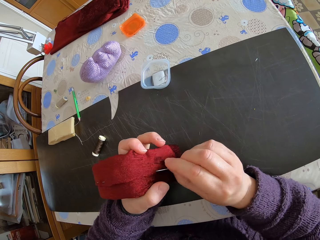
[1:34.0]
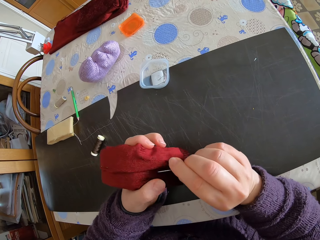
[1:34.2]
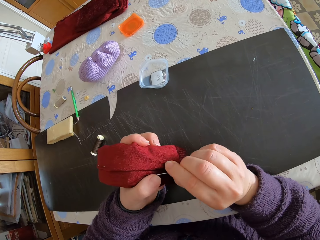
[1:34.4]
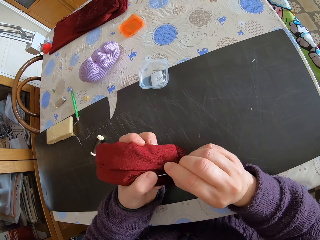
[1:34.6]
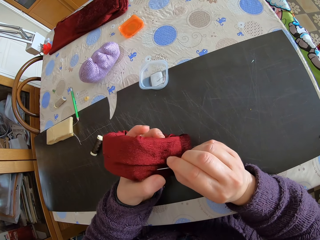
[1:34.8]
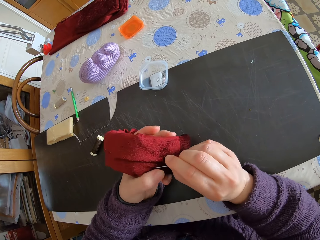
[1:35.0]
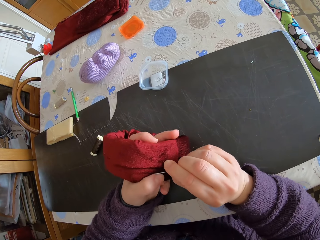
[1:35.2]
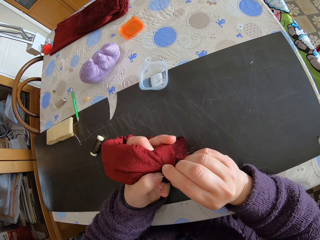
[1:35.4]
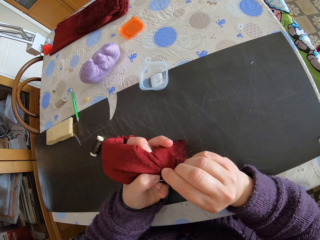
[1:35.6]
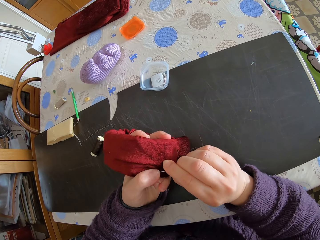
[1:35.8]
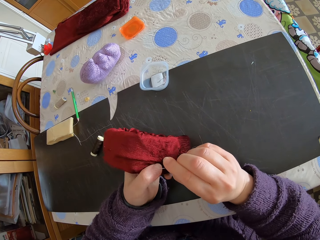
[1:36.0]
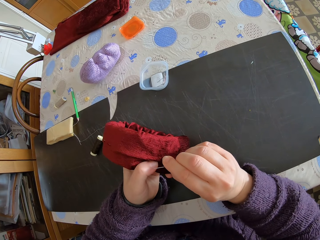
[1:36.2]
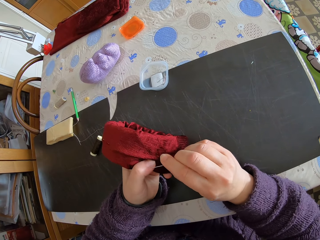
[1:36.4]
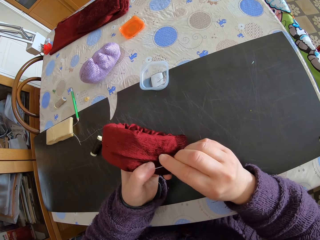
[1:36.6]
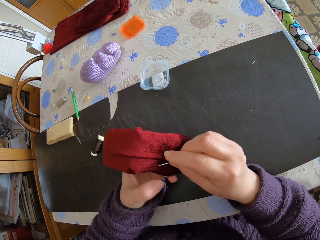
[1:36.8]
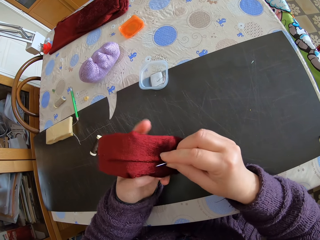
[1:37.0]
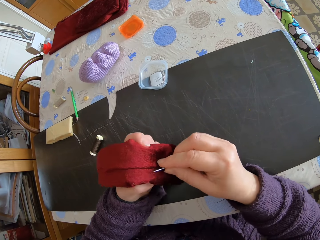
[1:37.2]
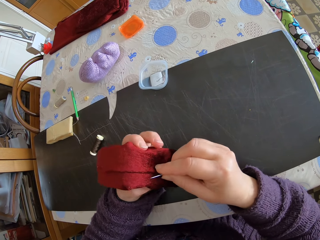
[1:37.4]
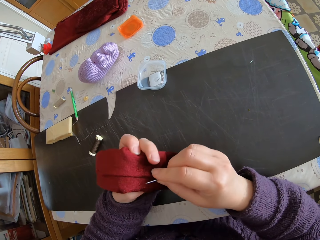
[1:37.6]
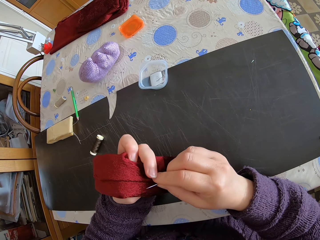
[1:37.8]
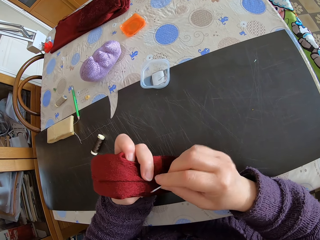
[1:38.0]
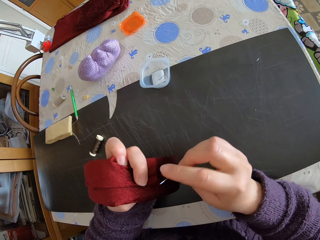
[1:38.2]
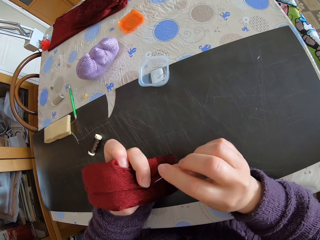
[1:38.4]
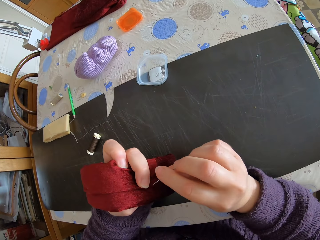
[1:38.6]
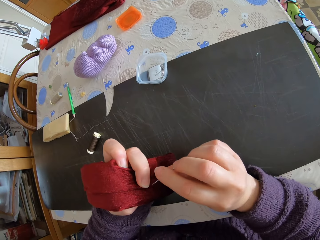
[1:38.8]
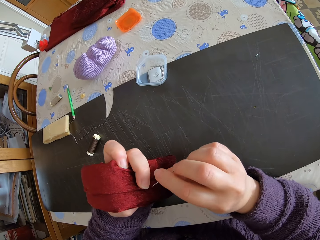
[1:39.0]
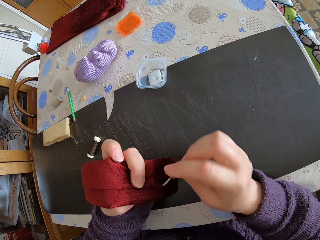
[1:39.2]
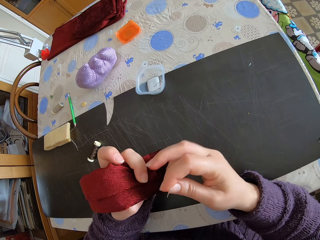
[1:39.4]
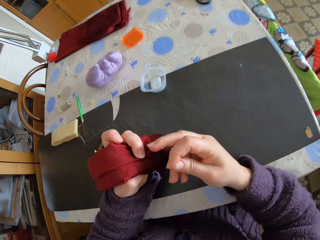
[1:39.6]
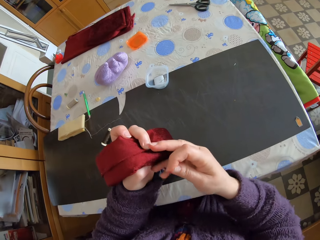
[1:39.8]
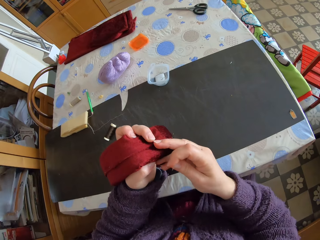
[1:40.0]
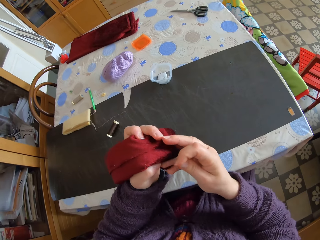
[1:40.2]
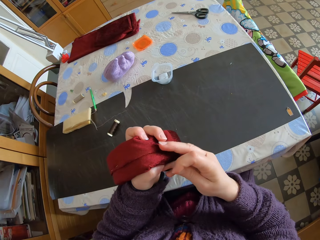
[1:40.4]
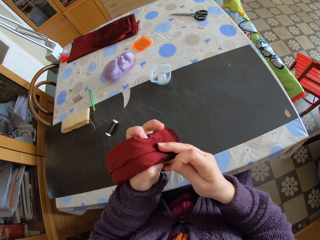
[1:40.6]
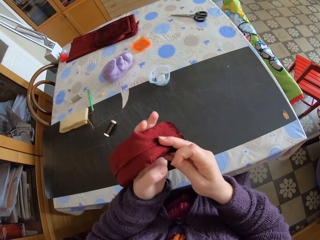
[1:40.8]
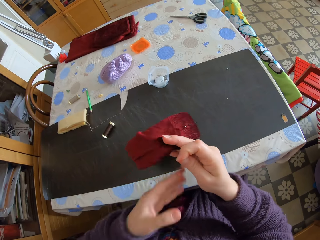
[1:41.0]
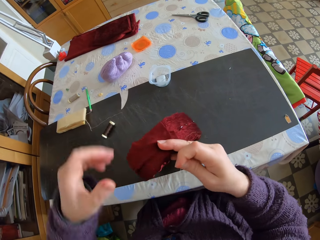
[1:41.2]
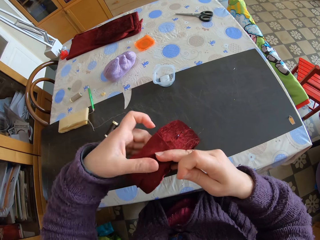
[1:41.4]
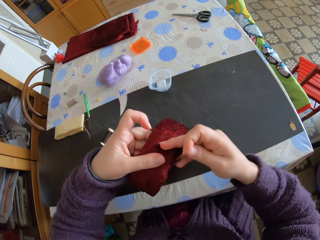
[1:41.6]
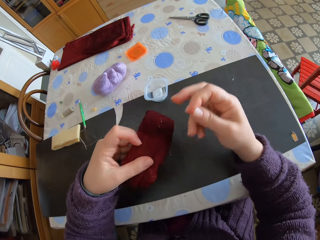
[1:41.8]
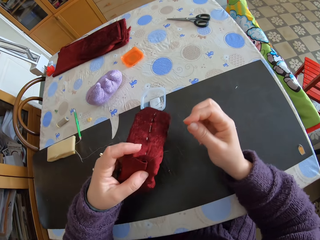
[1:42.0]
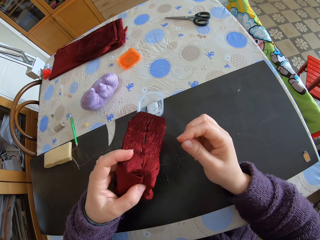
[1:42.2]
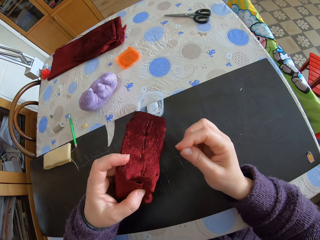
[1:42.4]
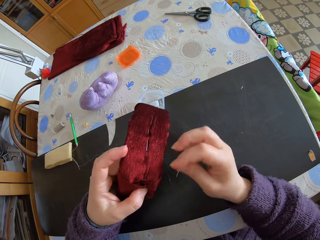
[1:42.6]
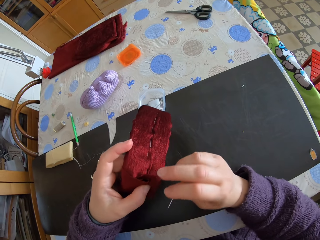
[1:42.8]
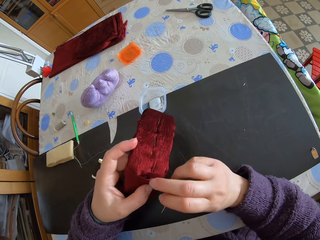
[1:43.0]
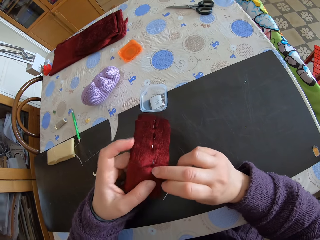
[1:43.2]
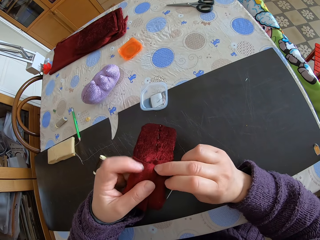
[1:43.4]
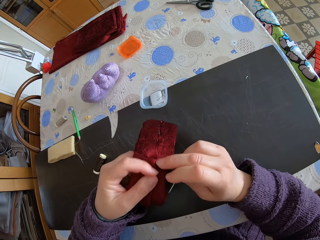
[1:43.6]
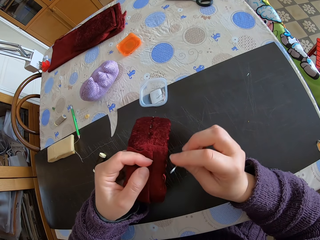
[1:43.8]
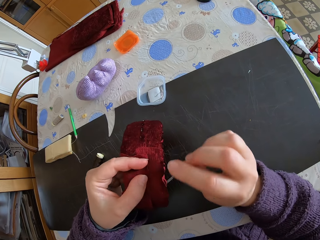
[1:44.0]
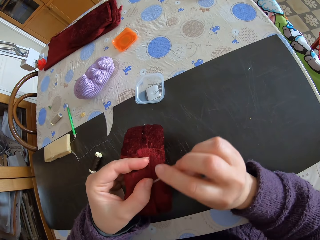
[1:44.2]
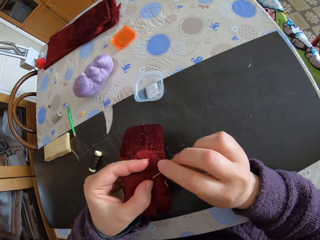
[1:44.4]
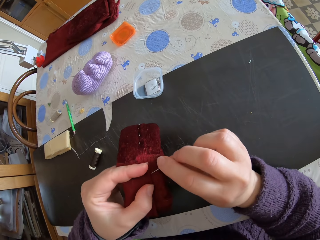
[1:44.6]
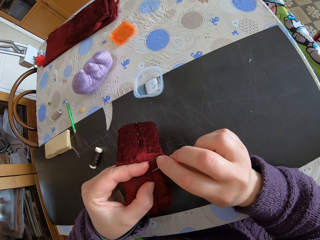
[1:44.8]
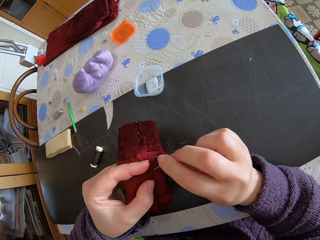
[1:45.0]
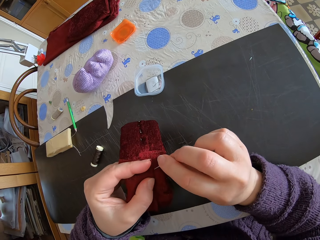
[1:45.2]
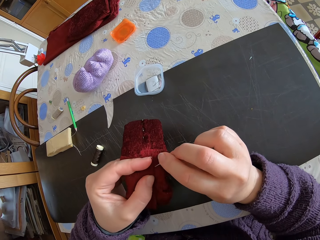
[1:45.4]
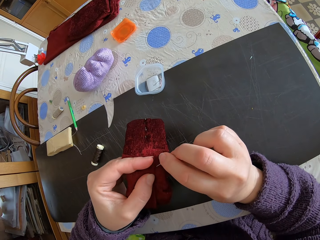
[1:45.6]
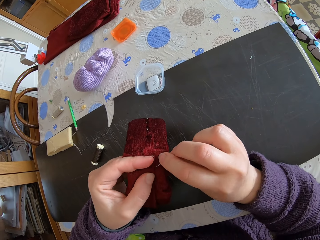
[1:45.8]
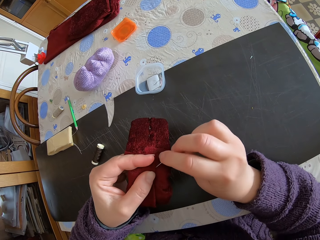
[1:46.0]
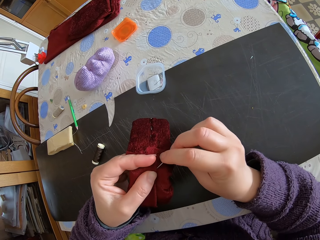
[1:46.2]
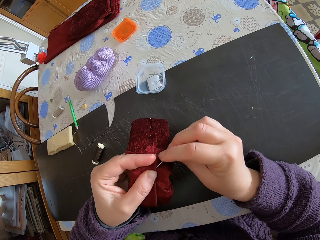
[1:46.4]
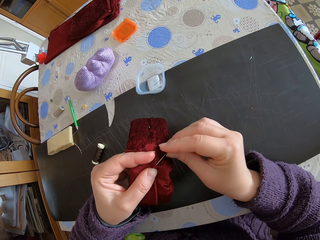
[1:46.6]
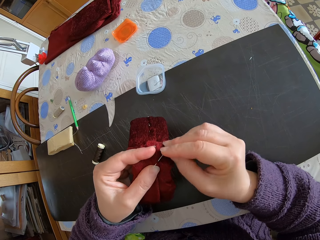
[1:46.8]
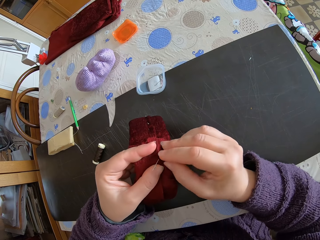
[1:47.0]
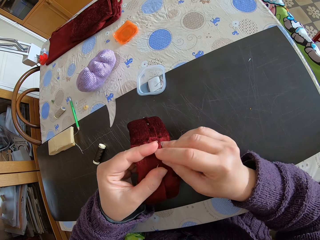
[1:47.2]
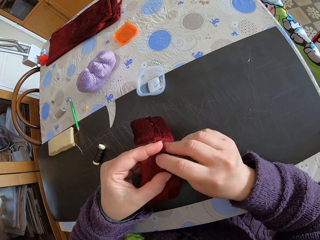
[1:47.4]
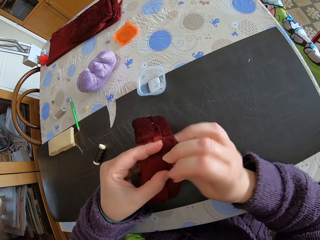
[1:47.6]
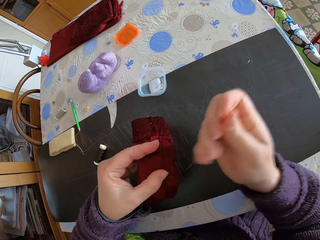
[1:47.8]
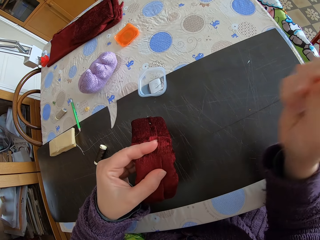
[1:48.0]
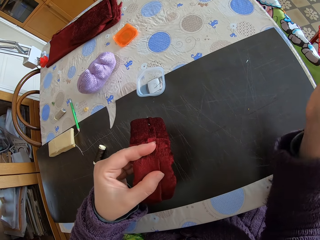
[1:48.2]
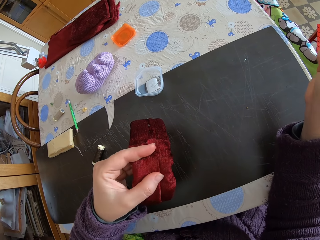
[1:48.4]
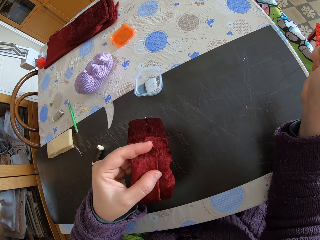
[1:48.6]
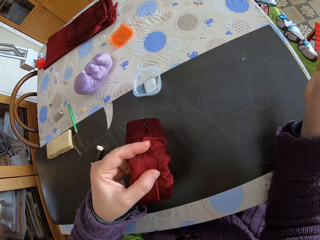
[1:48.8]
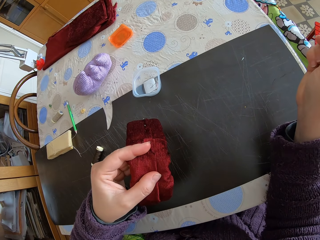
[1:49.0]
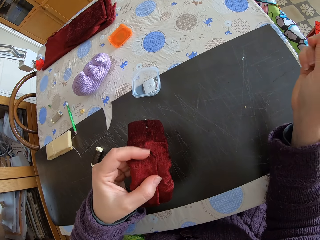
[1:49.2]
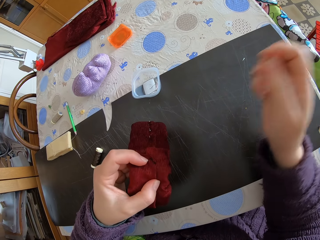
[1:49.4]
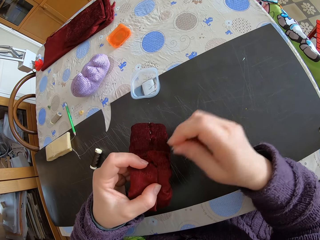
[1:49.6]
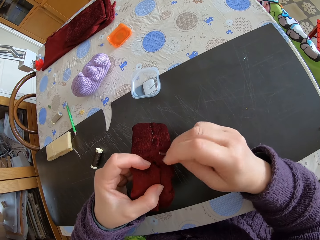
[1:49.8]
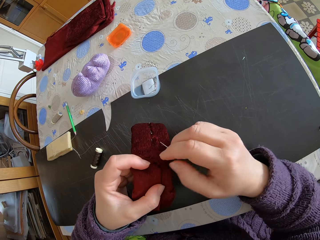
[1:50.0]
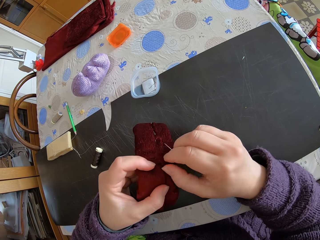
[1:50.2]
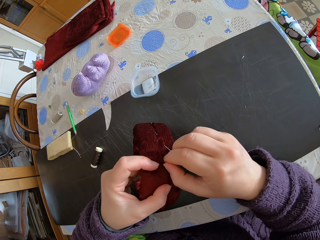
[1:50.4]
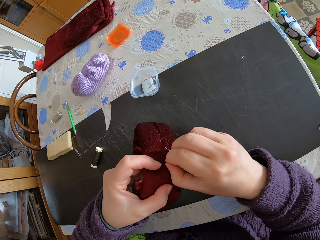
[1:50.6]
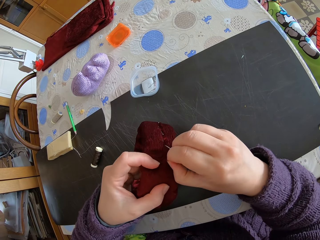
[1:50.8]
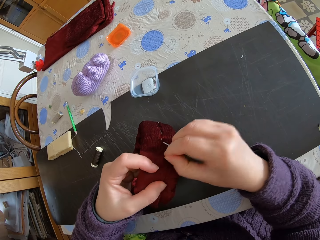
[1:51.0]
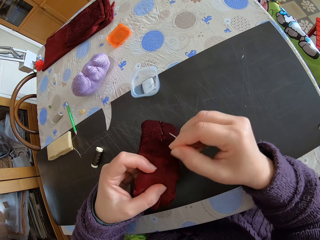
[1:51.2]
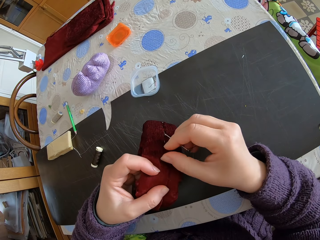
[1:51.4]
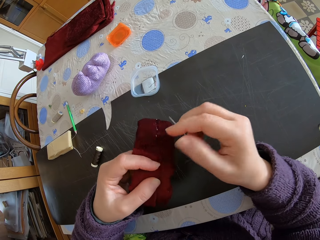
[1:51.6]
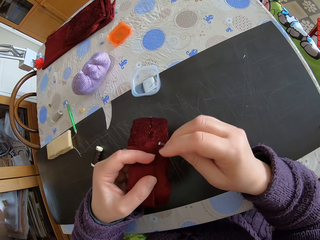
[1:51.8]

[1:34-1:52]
The camera wearer folds the material with her right hand. She fixes something. She holds the headband with both hands. She moves the headband from her left hand to her right. She holds the headband with both hands. She removes her right hand from the headband. She touches the headband with her right hand. She removes her right hand from the headband. She knits. She sews the headband.

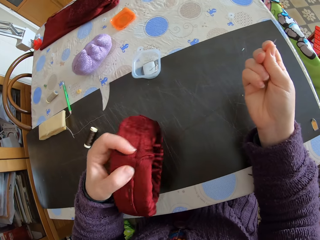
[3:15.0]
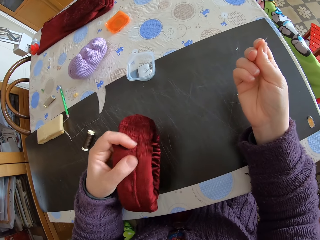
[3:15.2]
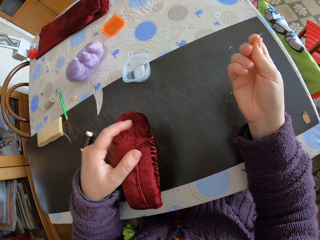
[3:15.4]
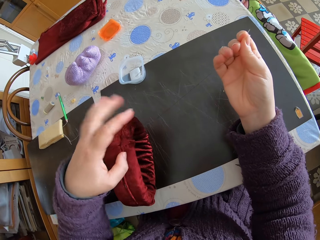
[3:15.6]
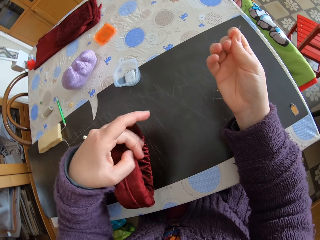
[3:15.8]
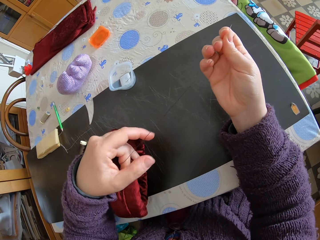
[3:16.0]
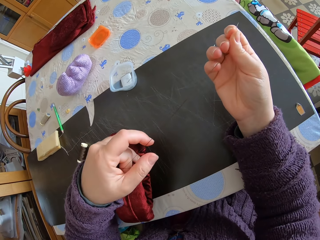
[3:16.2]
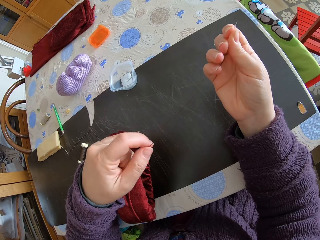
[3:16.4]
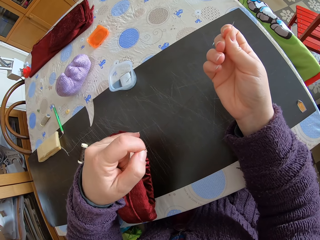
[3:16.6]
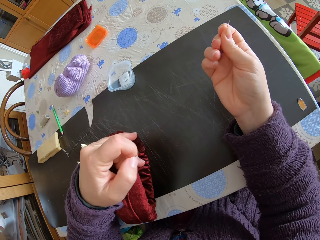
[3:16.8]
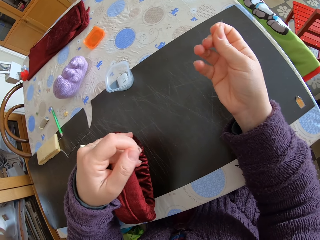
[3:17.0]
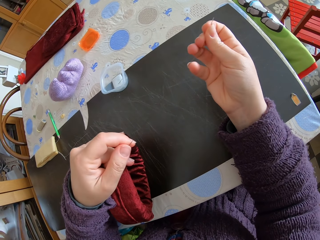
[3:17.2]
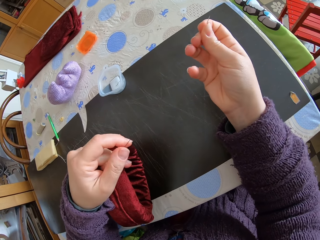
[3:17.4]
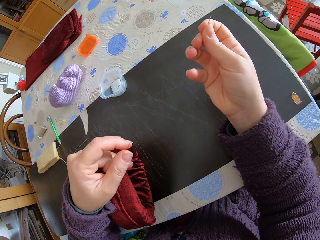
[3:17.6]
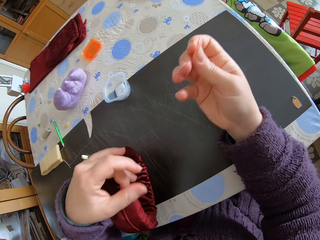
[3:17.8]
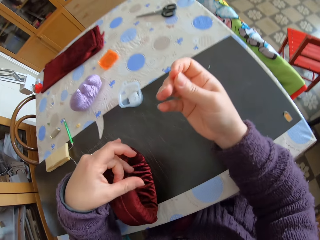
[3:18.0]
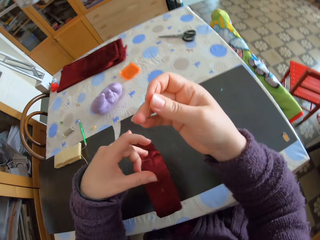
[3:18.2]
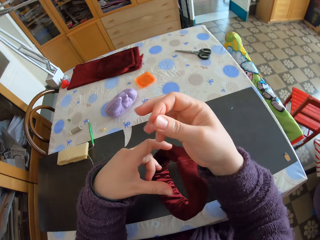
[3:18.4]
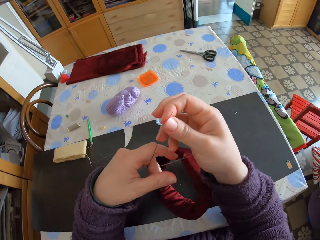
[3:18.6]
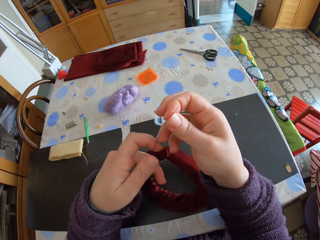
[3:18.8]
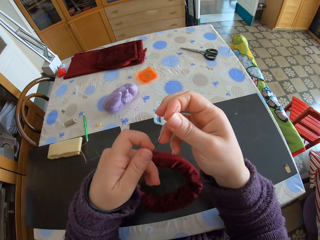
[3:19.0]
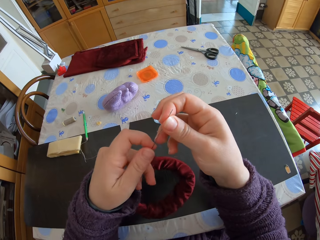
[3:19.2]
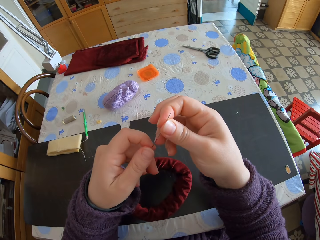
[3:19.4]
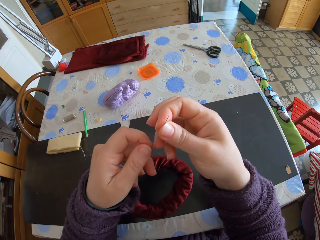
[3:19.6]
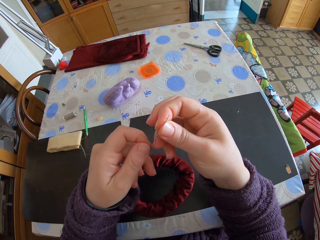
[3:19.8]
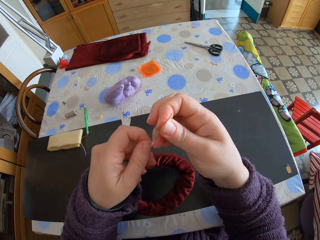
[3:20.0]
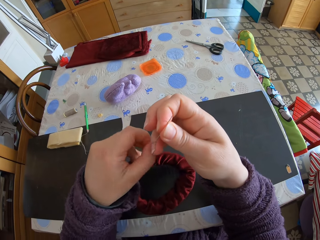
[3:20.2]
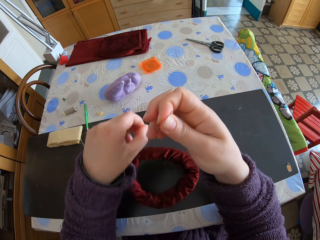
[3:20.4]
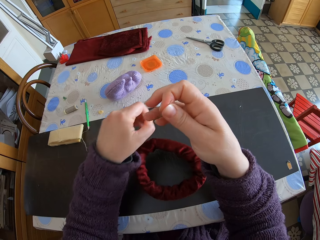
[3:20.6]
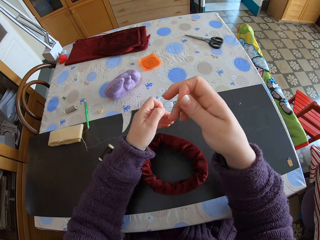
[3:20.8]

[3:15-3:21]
The camera wearer fixes the knitting thread. She removes her left hand from the headband. She holds the thread with her left hand.
